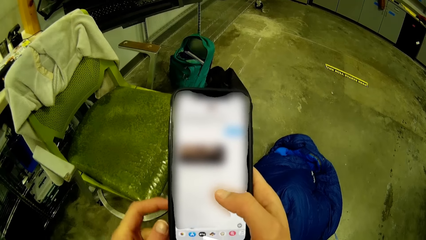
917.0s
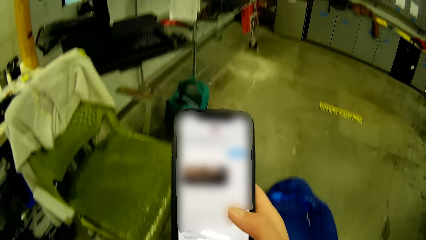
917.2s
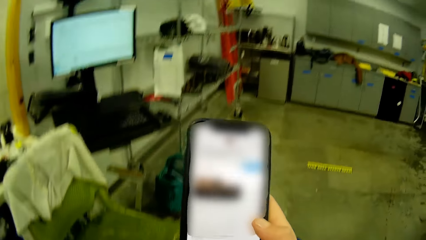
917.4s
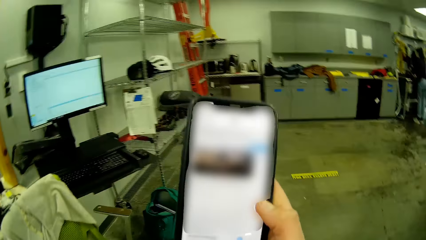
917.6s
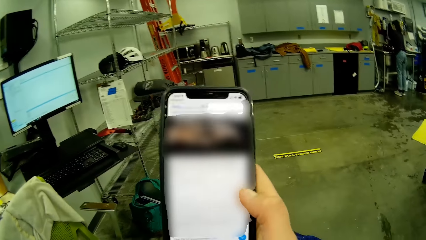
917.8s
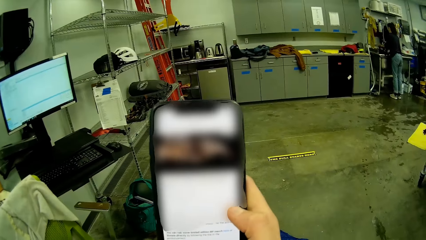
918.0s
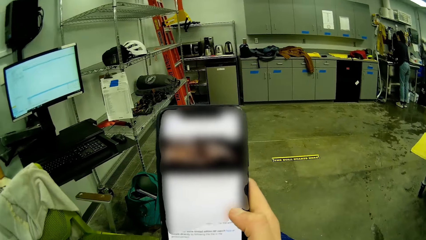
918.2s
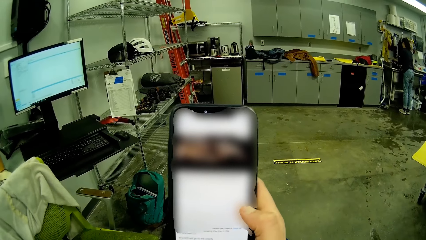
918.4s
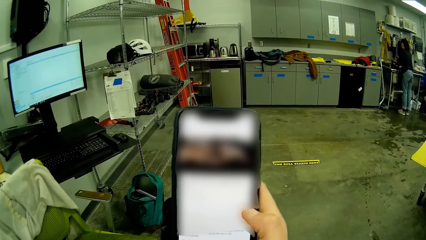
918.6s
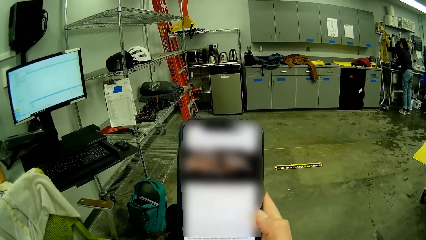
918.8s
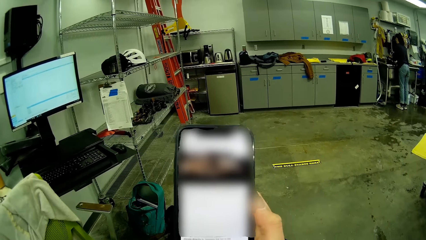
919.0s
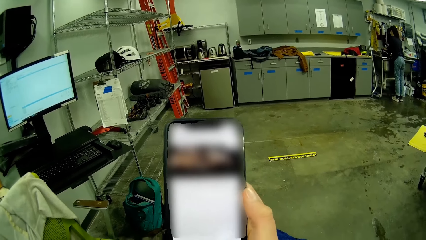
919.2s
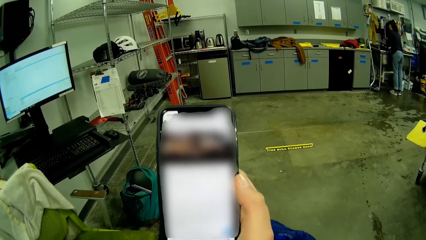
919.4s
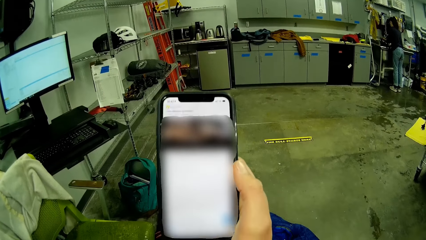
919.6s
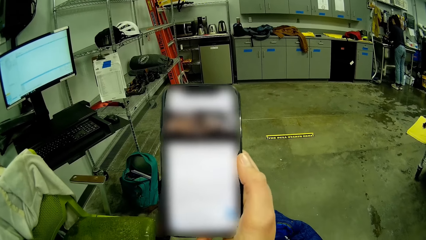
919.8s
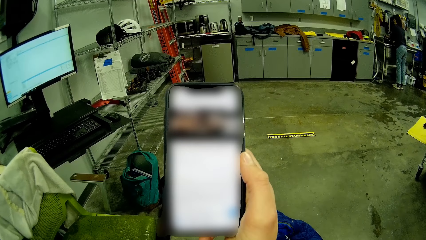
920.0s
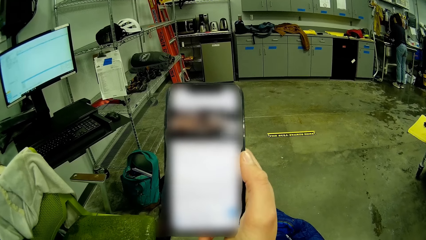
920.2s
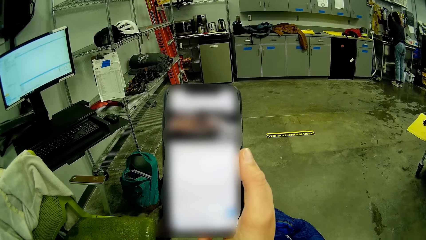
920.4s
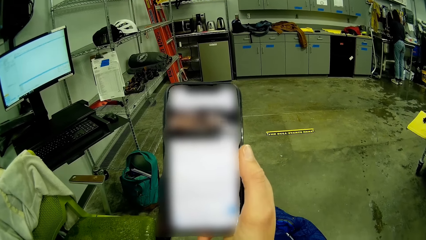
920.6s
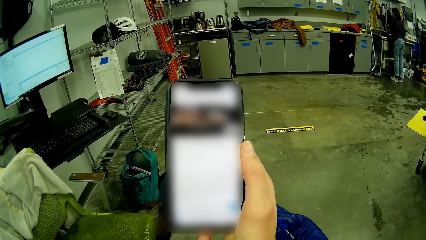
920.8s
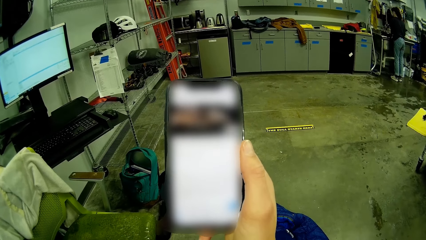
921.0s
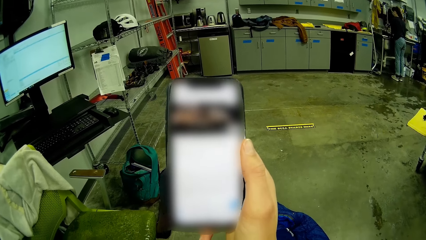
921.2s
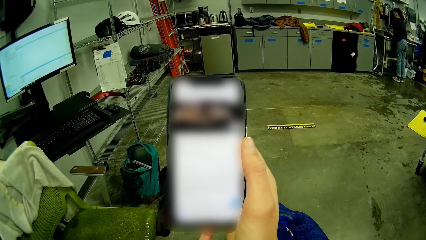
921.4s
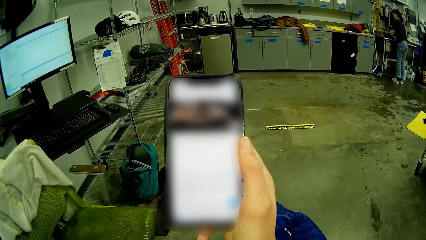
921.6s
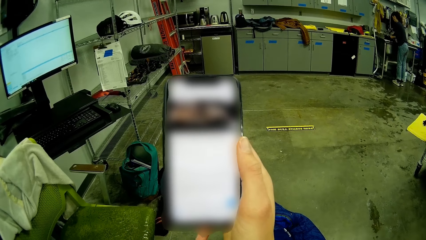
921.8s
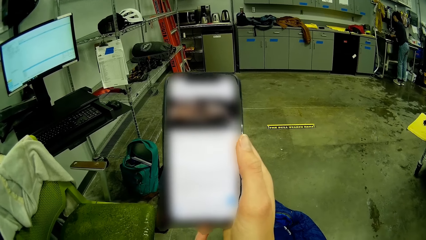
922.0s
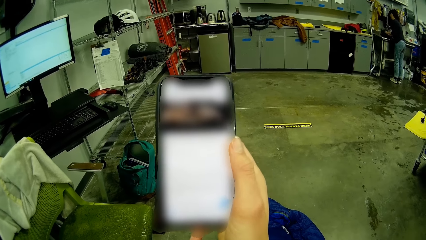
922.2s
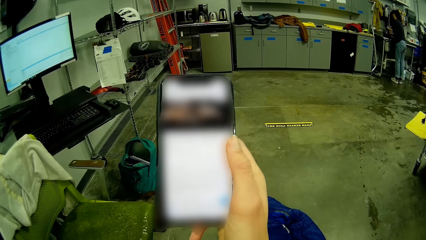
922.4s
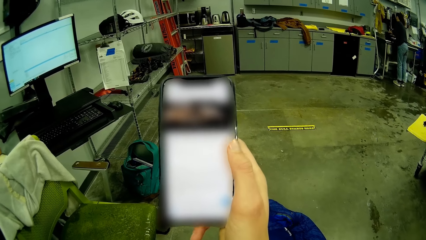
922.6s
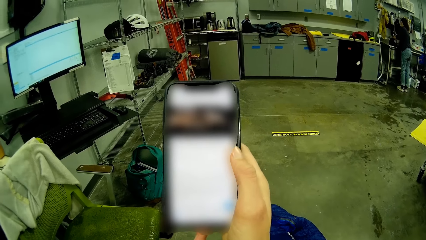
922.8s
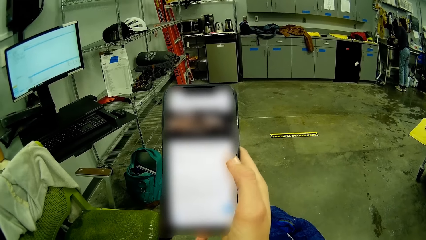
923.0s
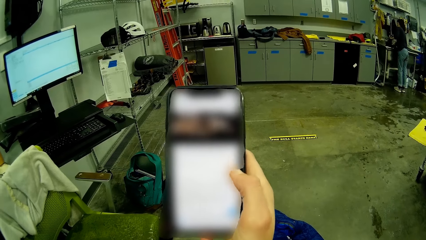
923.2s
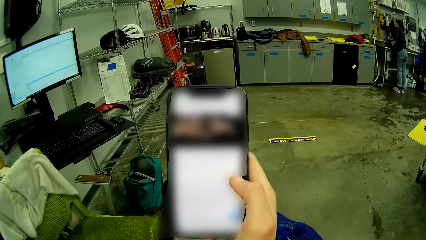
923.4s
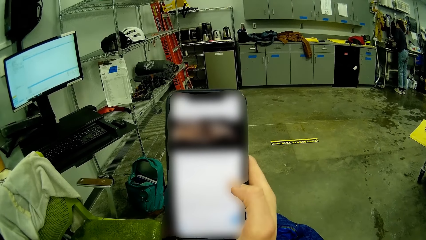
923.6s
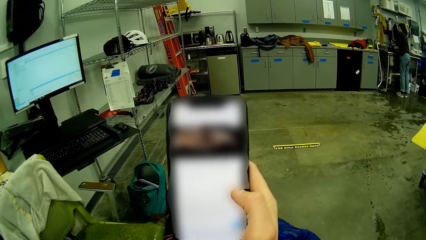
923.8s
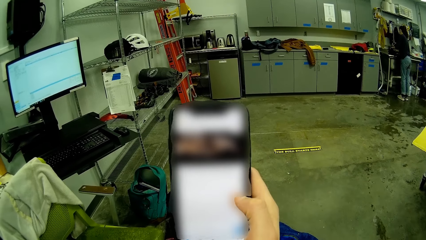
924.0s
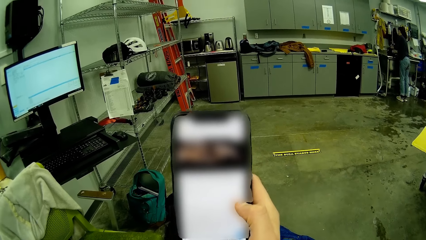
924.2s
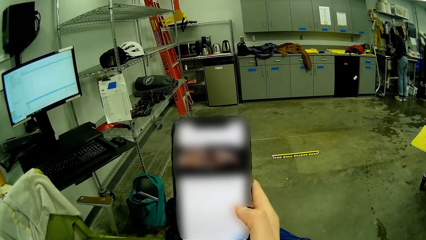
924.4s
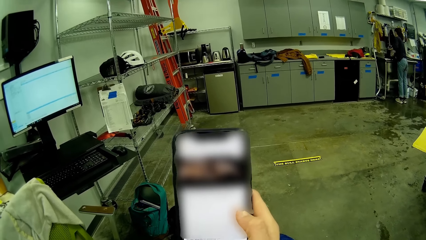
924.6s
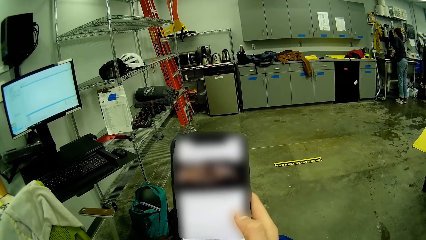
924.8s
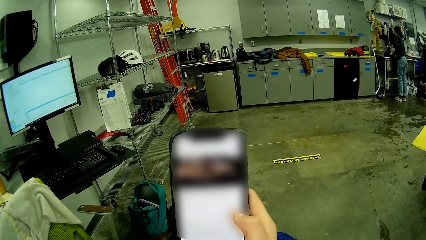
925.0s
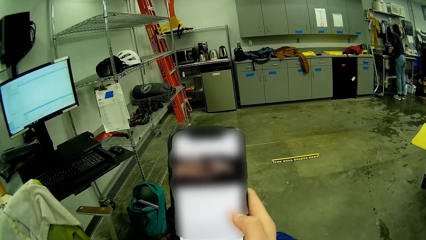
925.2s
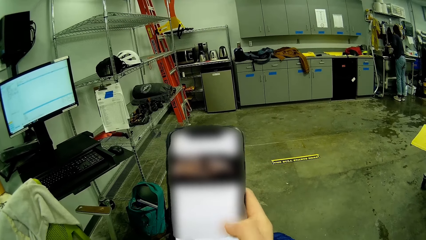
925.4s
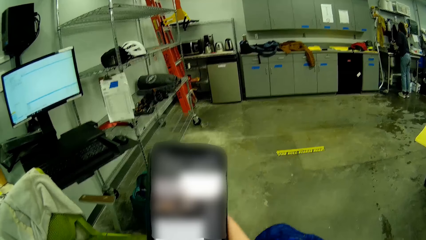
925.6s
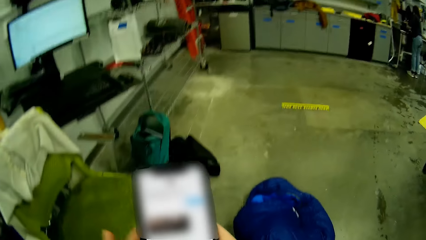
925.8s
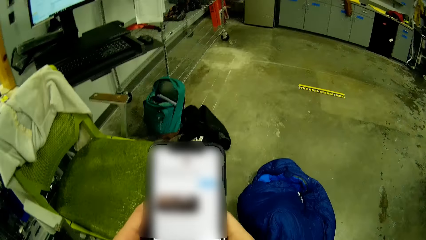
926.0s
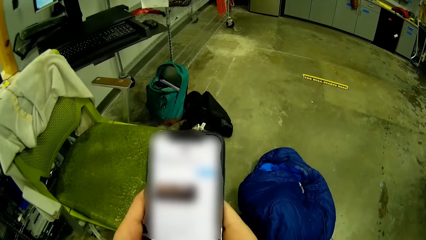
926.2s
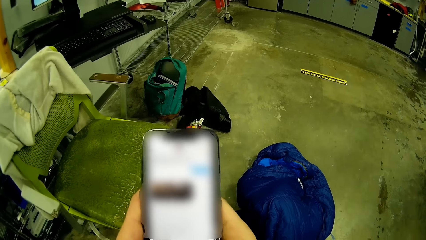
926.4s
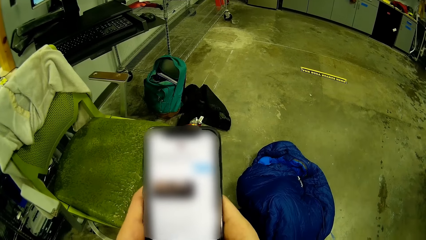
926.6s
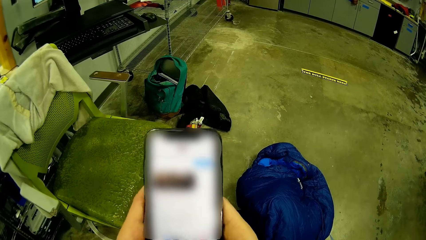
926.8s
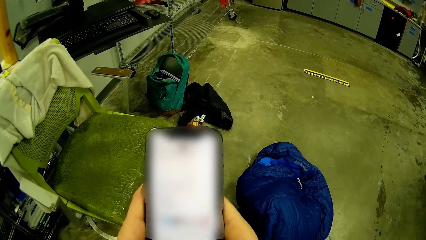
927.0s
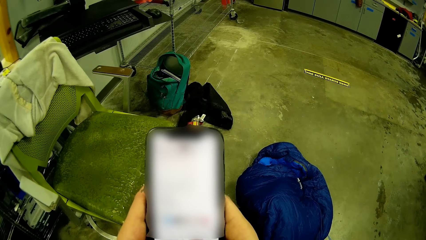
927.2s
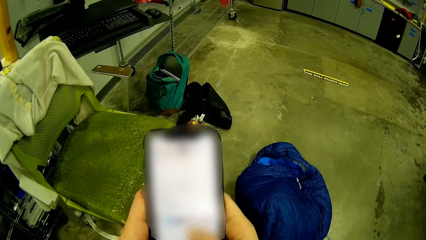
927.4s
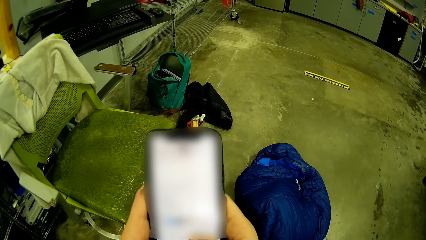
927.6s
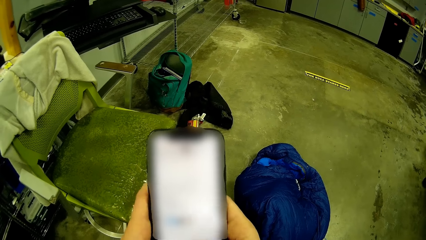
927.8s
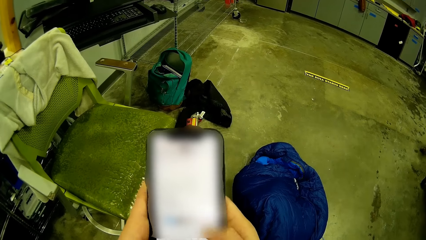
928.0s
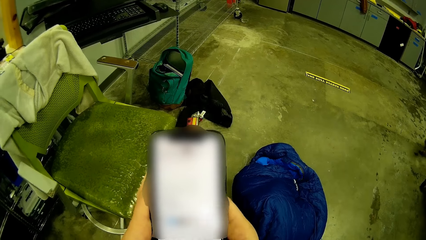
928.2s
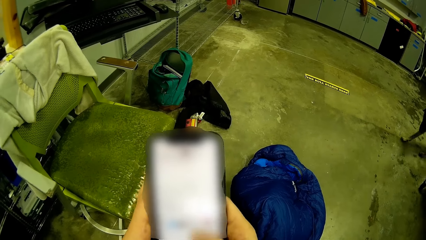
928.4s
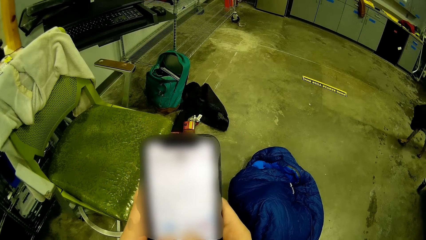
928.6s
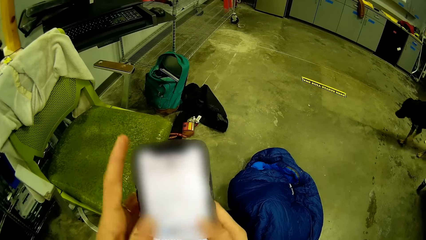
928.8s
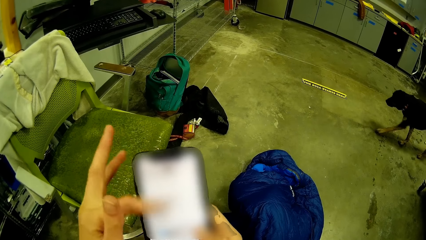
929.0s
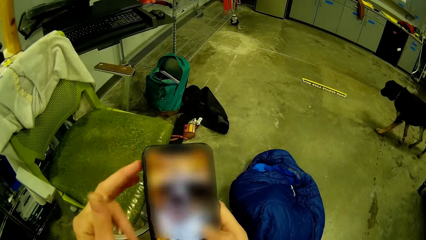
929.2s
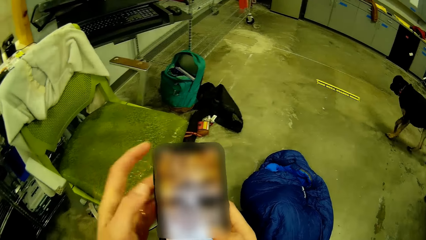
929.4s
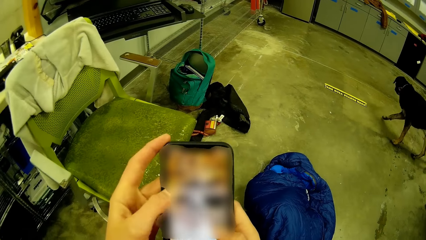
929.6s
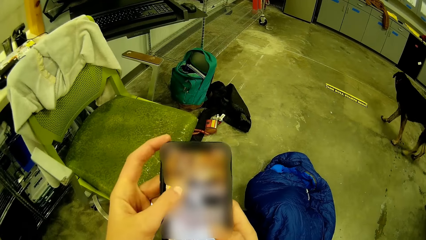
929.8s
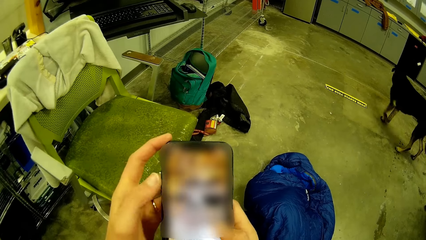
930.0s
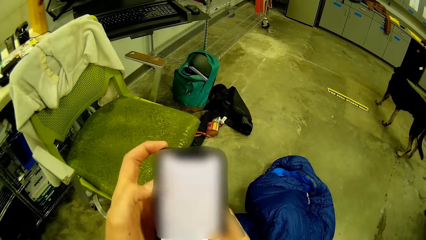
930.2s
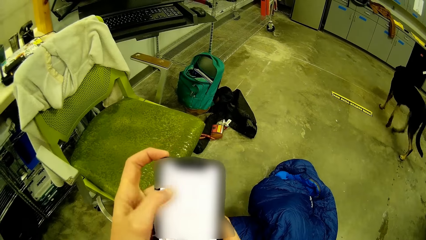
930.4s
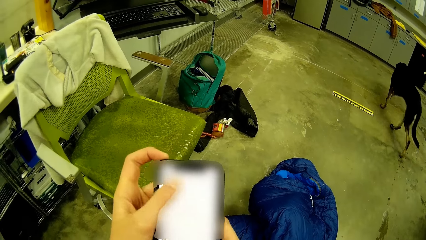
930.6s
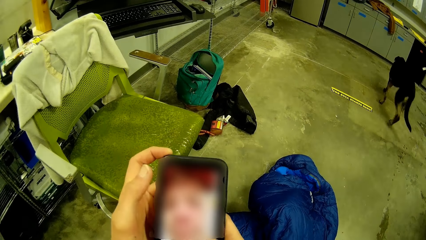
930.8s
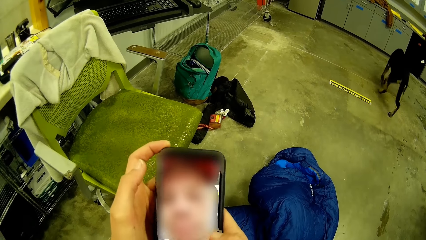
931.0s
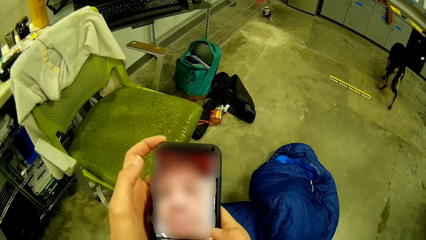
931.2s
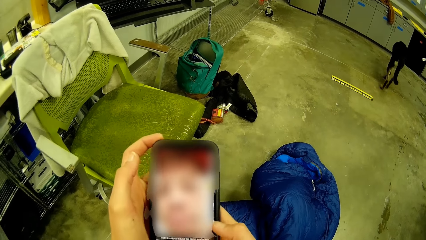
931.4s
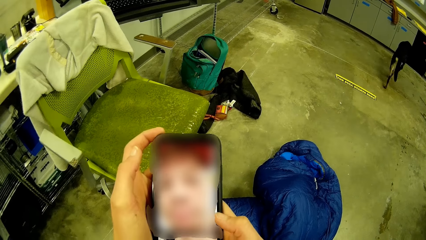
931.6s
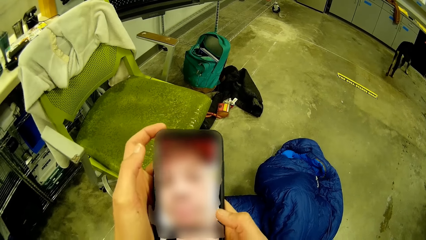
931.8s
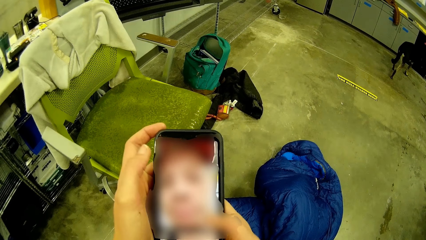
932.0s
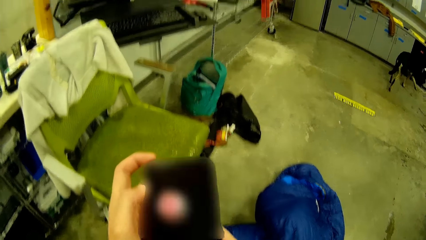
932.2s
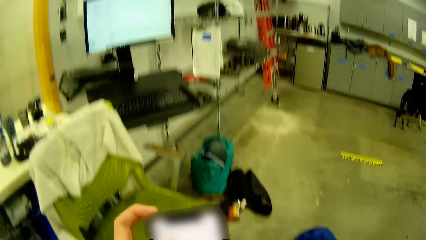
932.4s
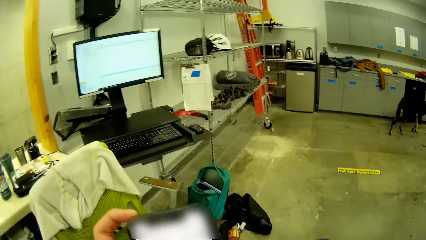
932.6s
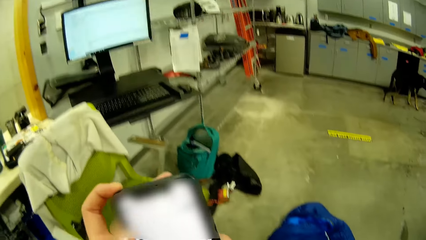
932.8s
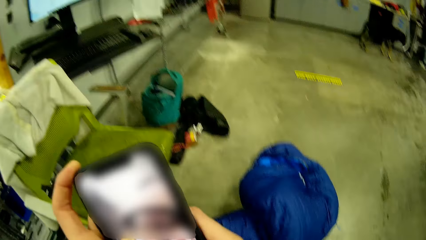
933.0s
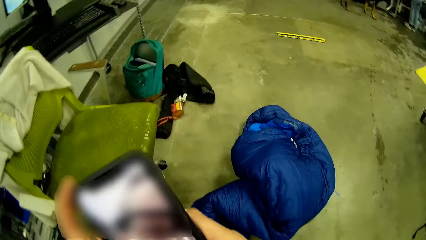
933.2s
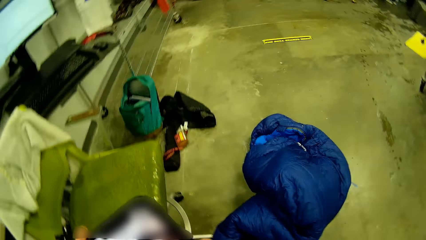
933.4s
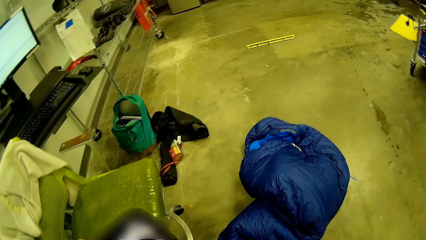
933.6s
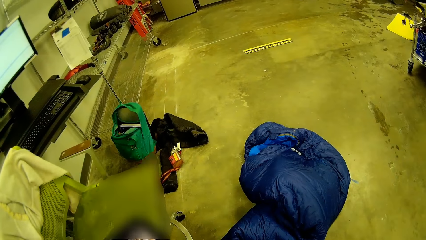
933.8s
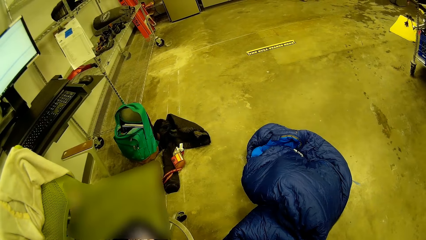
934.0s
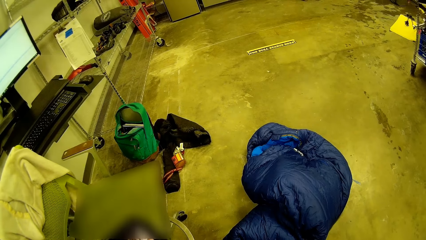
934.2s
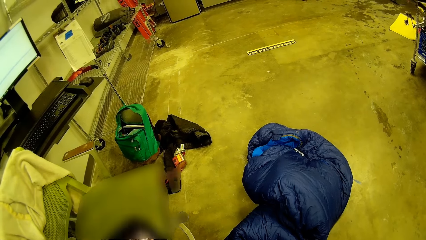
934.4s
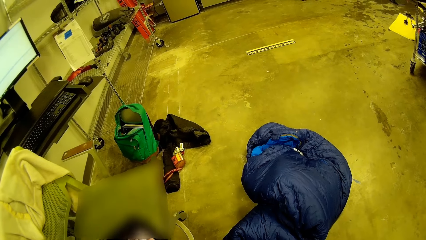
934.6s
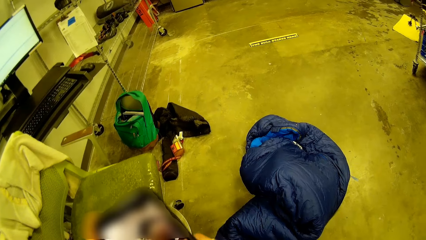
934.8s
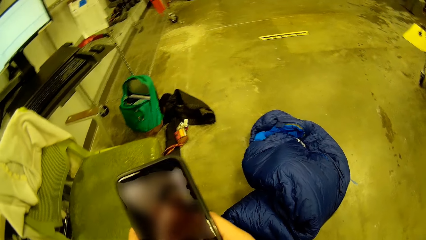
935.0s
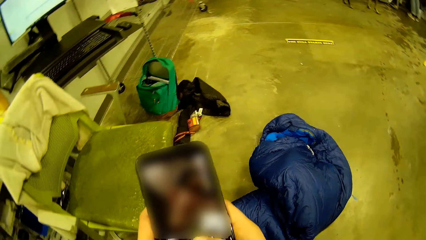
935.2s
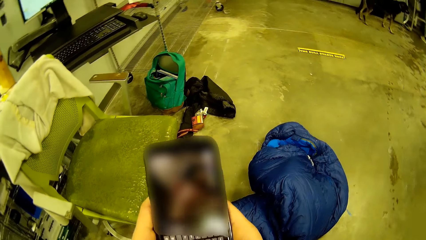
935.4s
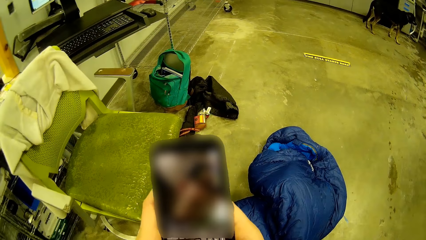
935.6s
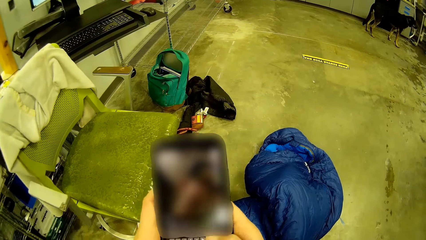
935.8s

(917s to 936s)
The camera wearer turns to the other side. They move the phone. They hold the phone with the other hand. The dog walks towards a cabinet.
